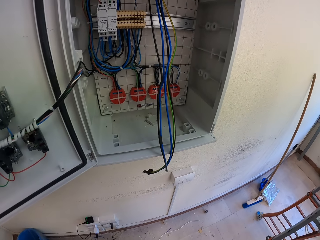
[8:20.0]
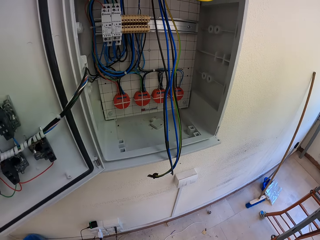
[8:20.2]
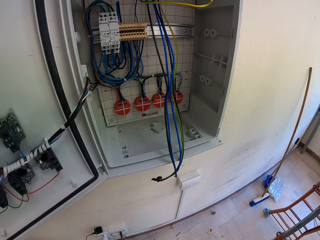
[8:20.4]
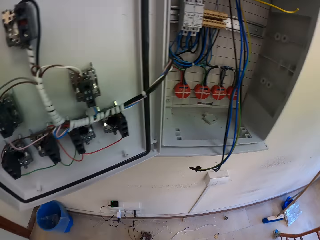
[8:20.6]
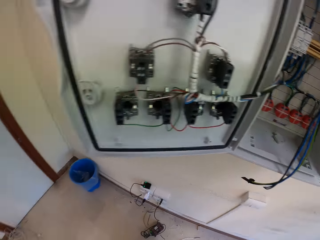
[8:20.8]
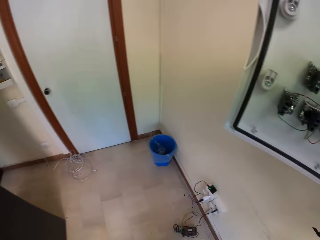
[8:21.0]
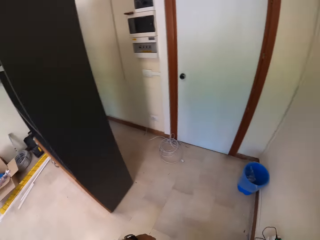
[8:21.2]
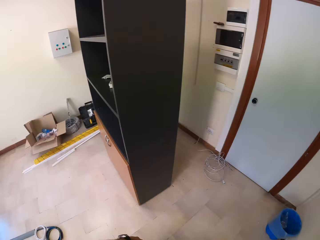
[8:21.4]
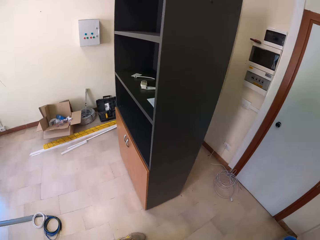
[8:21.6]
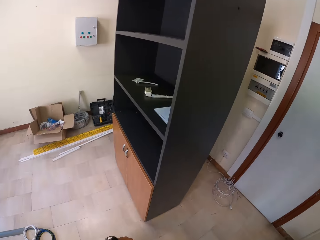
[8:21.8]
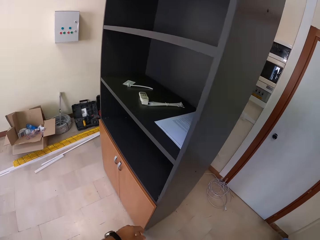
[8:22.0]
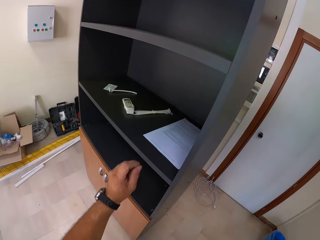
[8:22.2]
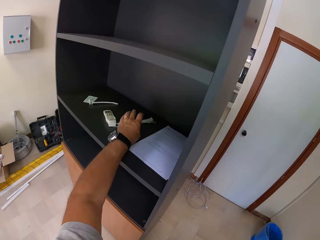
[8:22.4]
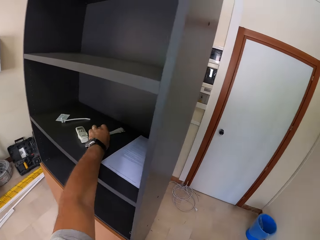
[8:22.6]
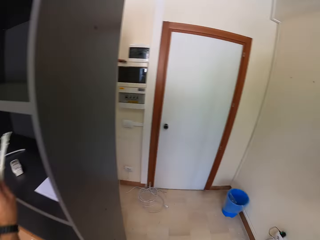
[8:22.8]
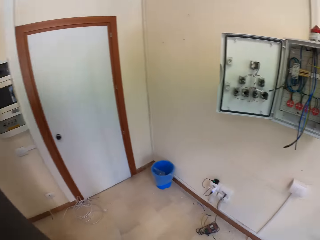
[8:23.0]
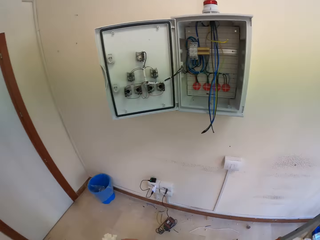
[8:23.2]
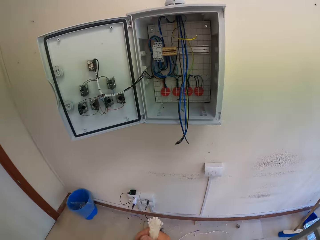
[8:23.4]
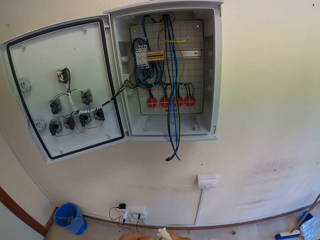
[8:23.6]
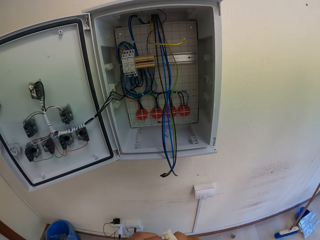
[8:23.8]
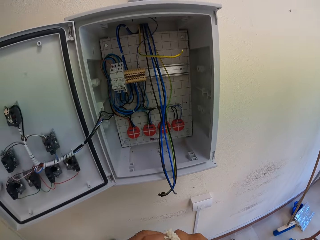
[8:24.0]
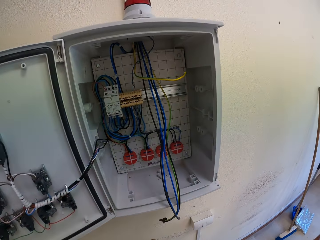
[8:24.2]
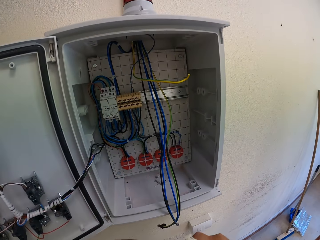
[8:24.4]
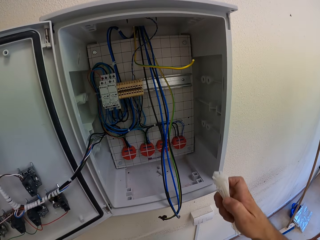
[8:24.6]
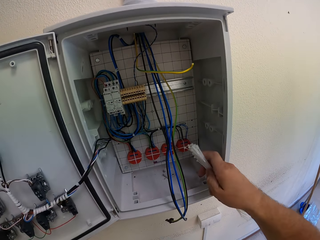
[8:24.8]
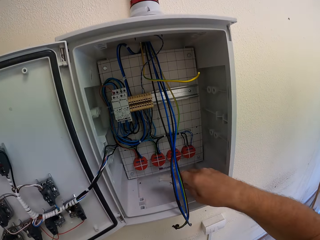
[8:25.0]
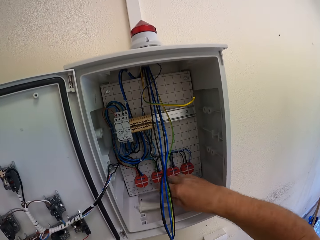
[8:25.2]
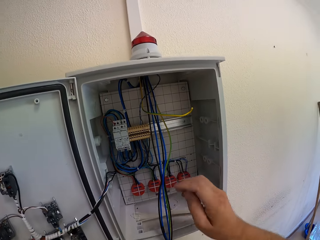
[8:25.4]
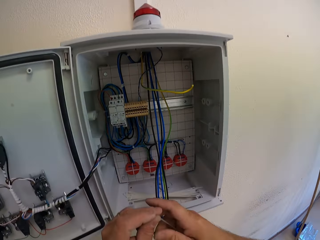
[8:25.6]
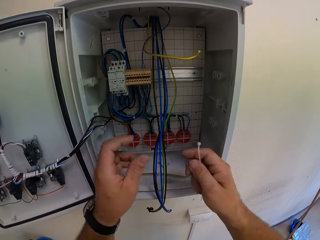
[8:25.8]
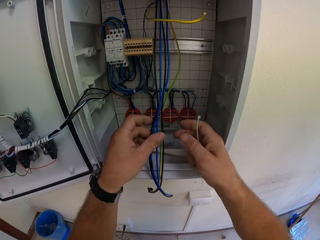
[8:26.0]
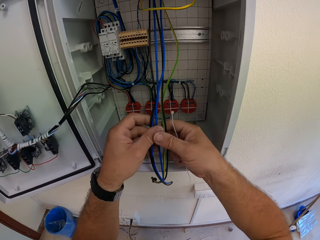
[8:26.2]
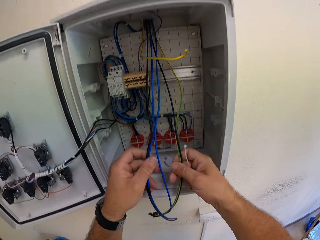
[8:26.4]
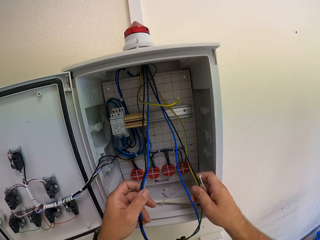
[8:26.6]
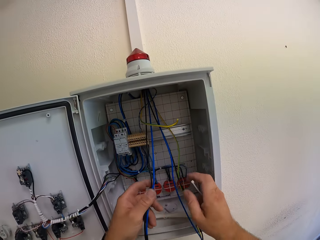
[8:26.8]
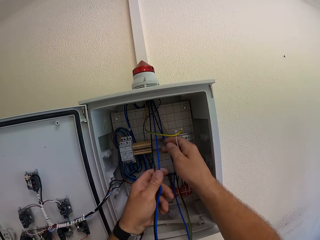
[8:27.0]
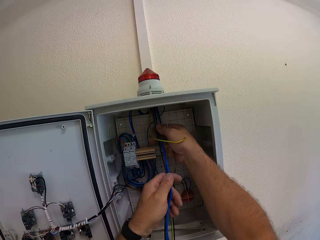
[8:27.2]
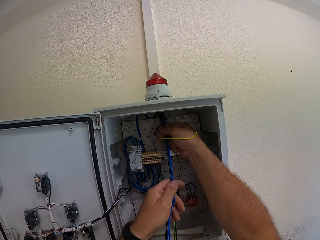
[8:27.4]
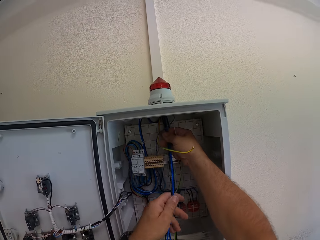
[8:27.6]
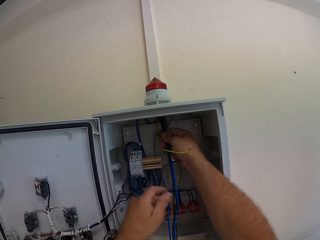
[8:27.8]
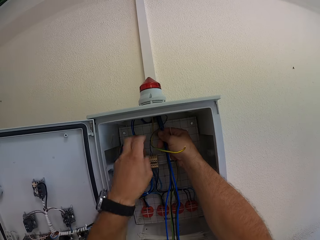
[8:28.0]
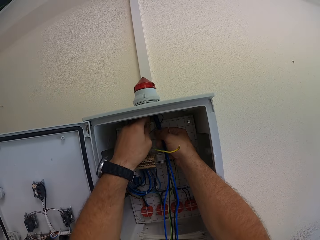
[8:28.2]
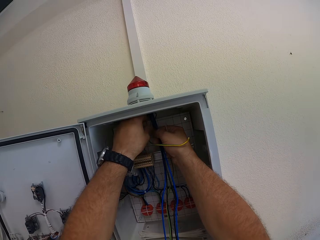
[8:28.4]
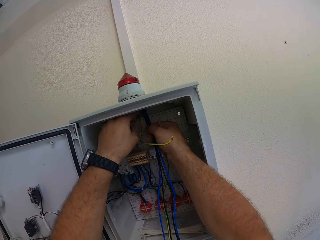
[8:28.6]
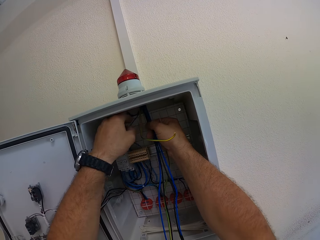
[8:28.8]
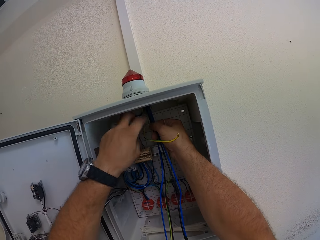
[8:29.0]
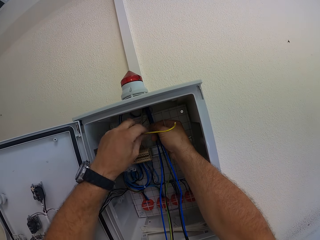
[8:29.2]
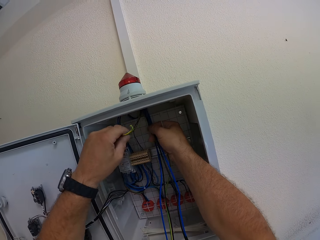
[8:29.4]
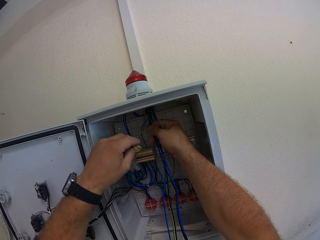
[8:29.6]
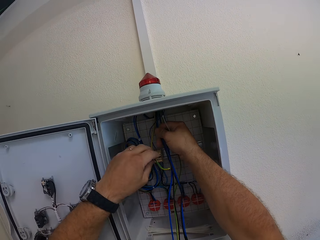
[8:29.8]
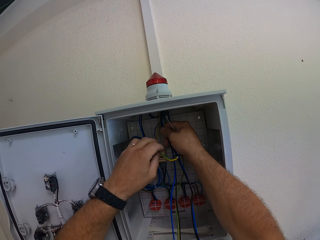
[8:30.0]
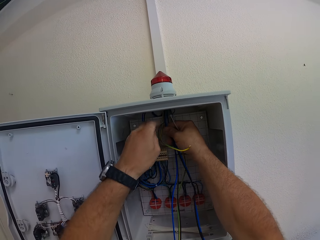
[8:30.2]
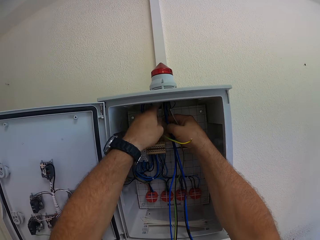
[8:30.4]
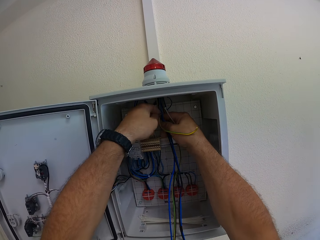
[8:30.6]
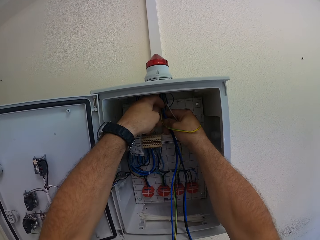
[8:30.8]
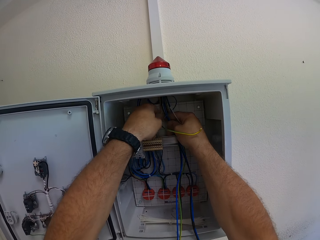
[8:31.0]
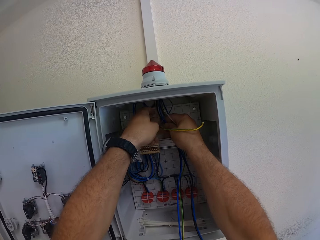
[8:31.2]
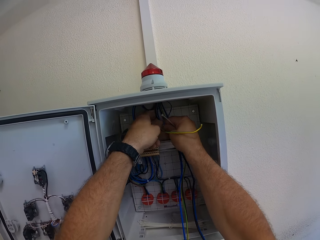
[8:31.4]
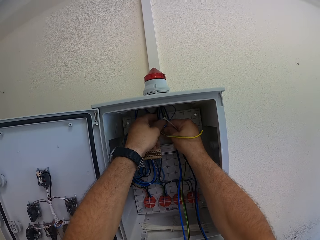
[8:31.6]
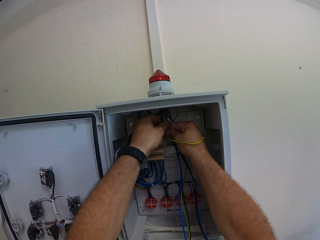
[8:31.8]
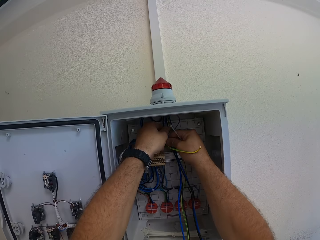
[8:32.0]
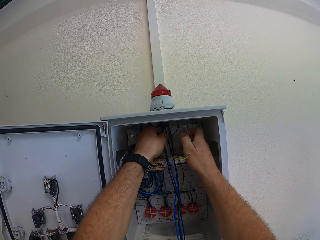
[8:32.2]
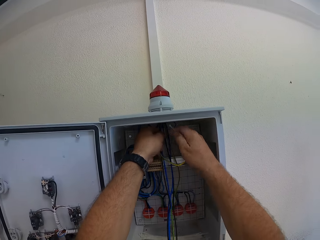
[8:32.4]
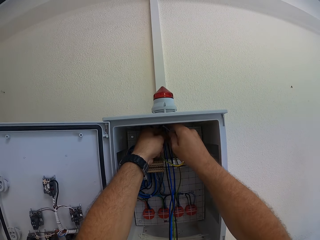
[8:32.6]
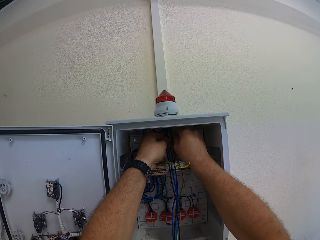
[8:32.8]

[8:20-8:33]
The camera wearer walks towards the wardrobe. They pick up the cable ties. They walk back to the conjunction box or transfer switch. They place the cable ties in the transfer switch. They separate the wire with both hands. They adjust the cable at the top of the conjunction box.

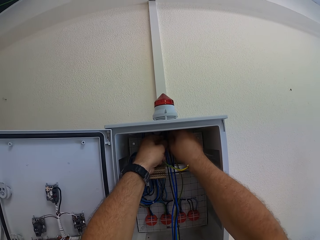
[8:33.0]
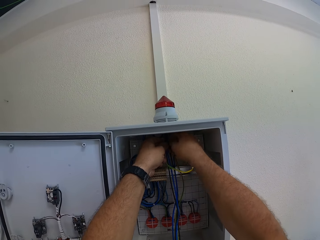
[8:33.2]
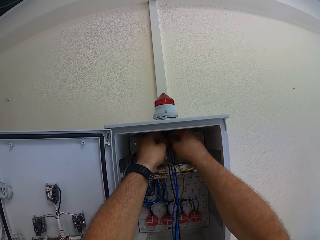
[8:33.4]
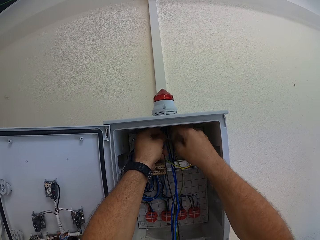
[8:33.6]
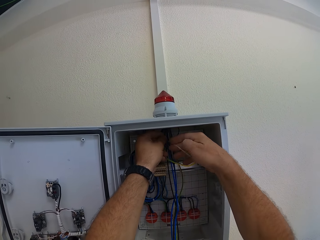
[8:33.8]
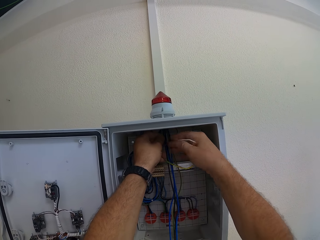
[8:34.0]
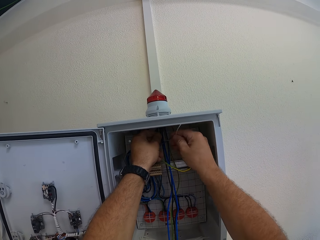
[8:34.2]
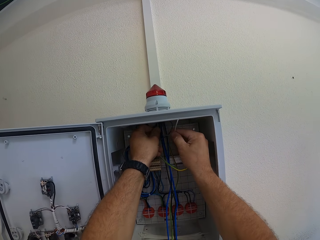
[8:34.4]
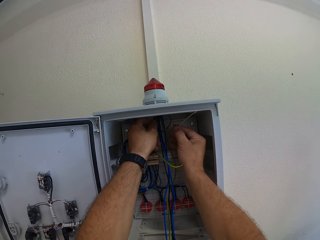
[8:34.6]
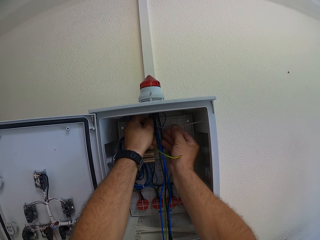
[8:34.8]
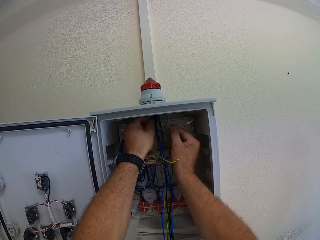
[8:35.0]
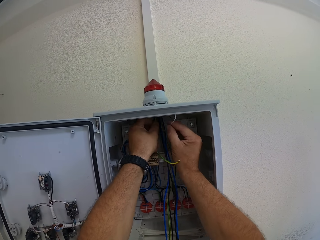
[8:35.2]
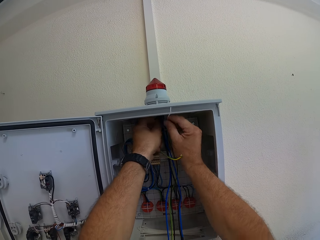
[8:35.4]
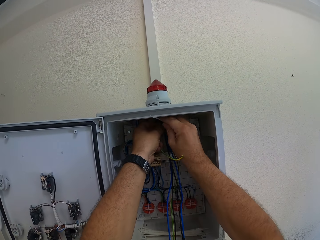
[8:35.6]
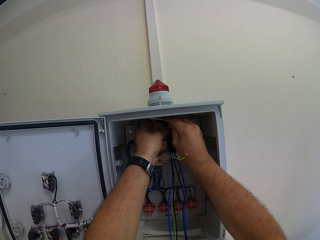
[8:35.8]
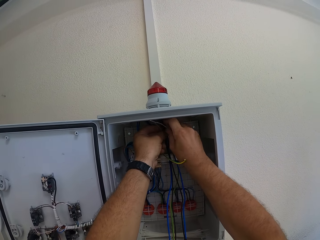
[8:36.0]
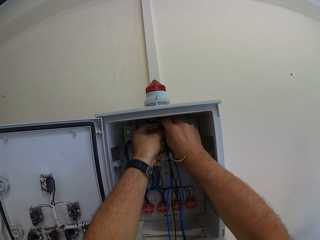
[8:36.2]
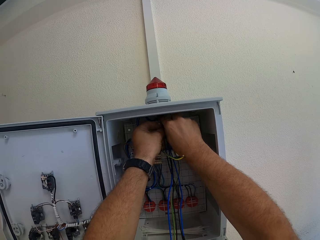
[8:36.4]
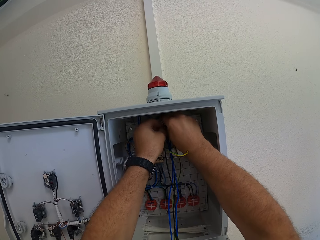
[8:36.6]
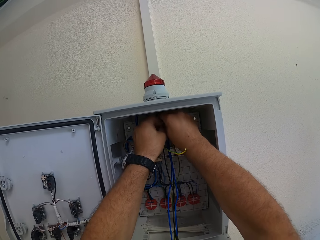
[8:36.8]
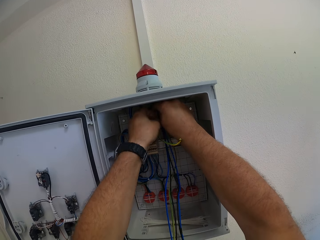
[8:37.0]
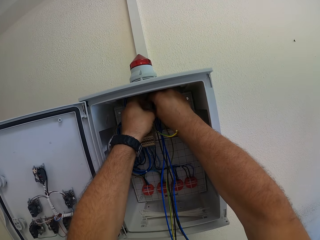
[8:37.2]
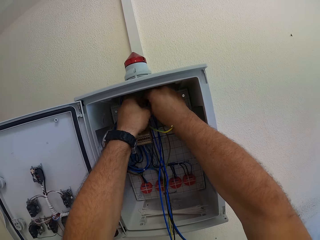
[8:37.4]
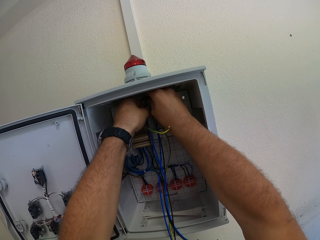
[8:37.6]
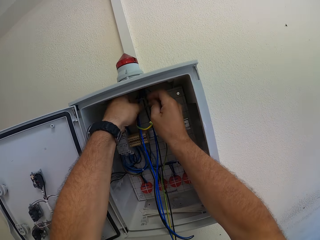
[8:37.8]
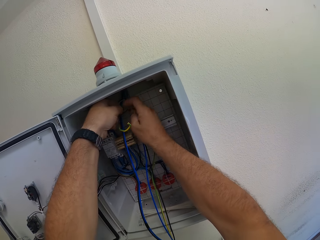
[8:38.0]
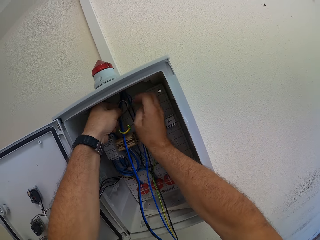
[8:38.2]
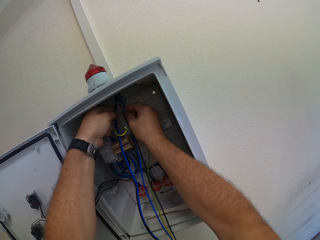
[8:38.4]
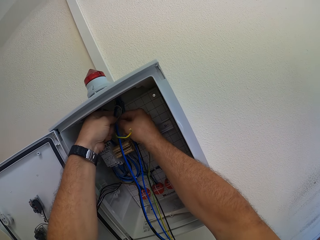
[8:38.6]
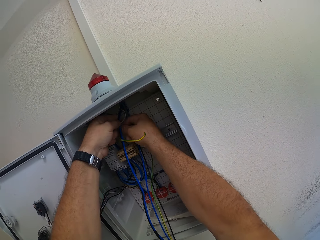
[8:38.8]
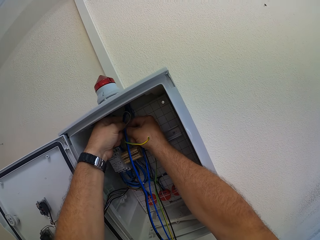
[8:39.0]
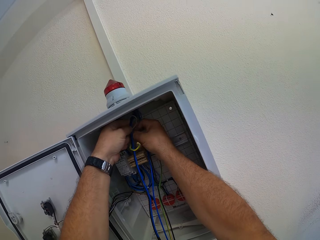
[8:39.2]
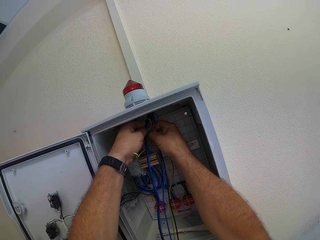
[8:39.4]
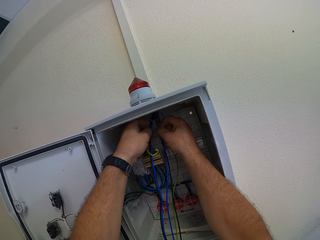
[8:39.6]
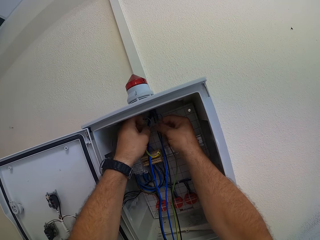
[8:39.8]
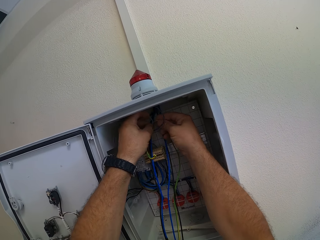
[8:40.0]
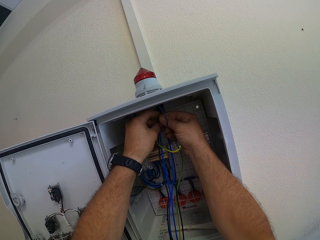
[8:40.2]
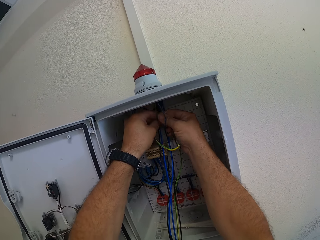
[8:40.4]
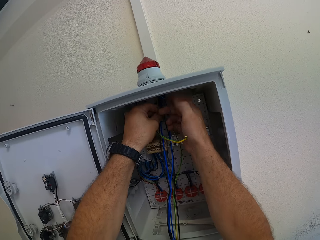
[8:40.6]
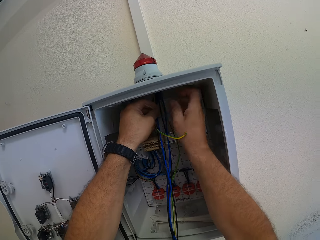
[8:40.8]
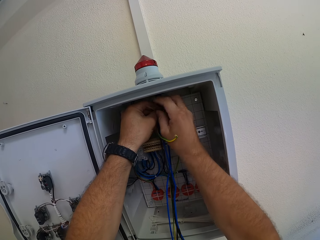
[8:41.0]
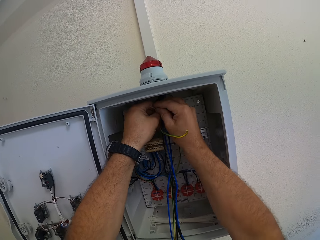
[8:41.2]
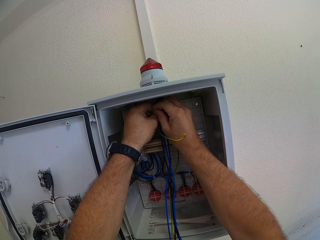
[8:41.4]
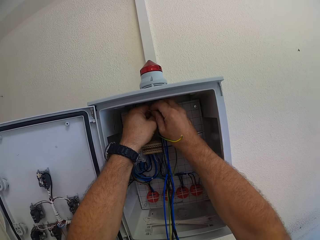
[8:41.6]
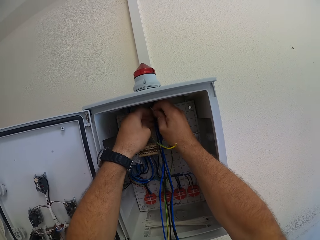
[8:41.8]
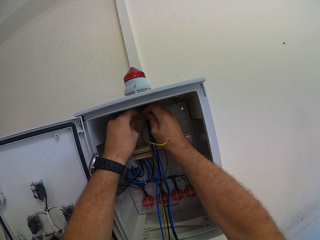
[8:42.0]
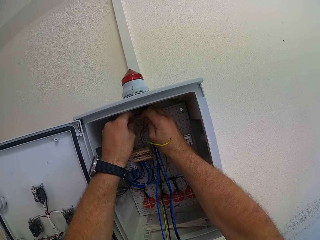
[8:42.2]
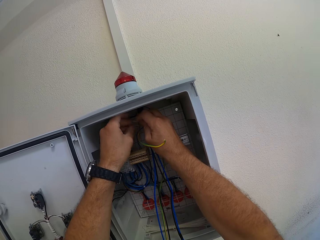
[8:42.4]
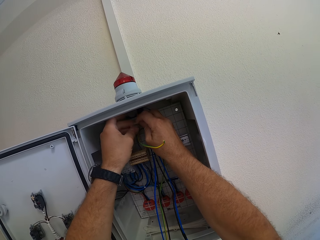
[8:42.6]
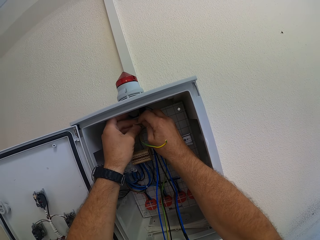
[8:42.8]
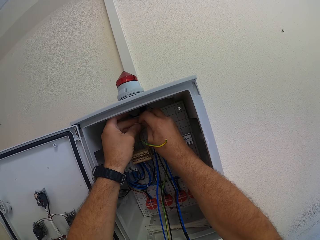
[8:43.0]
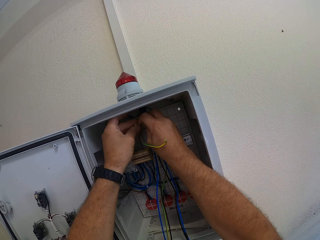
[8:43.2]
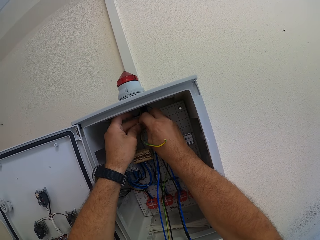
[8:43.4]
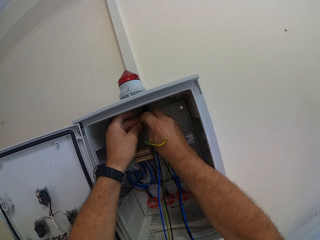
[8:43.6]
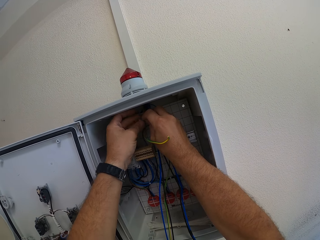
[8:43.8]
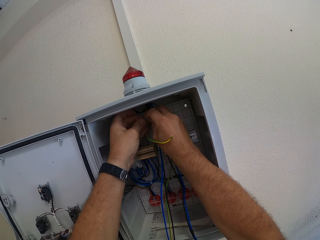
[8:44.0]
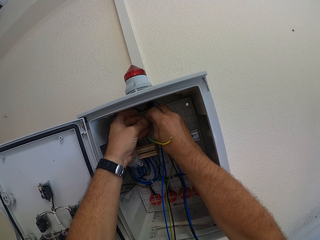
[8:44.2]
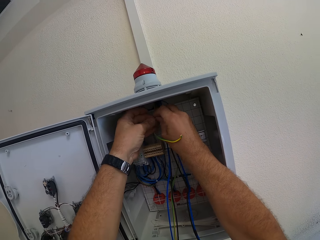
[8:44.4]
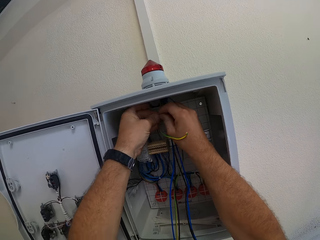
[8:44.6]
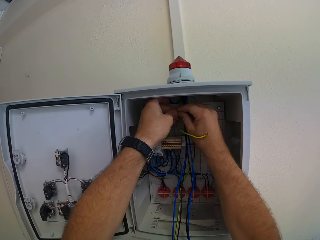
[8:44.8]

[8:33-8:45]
The camera wearer ties the cables.
